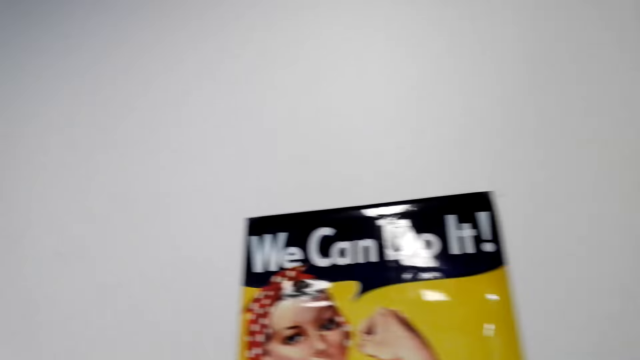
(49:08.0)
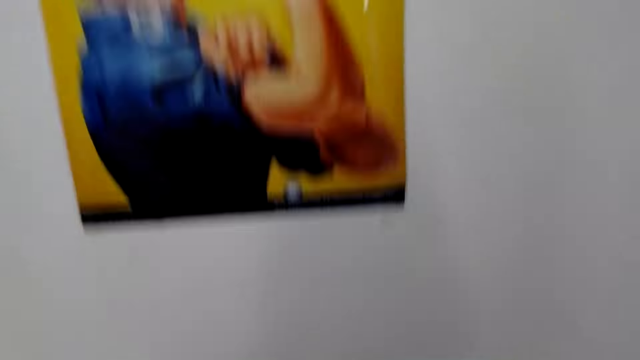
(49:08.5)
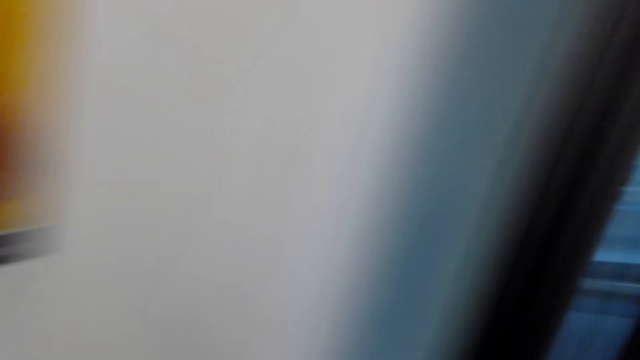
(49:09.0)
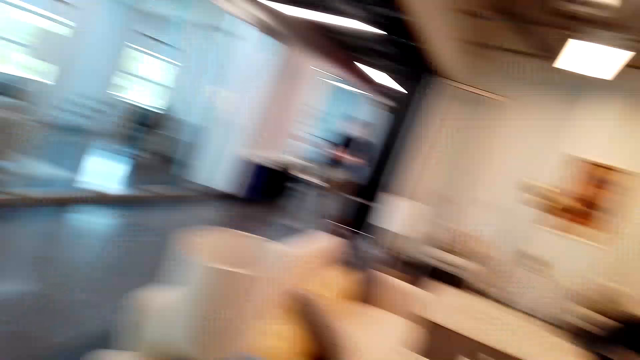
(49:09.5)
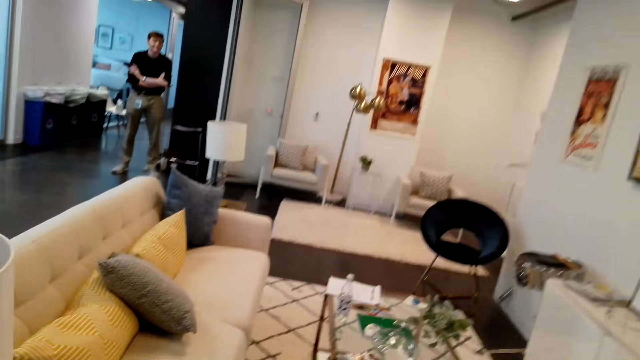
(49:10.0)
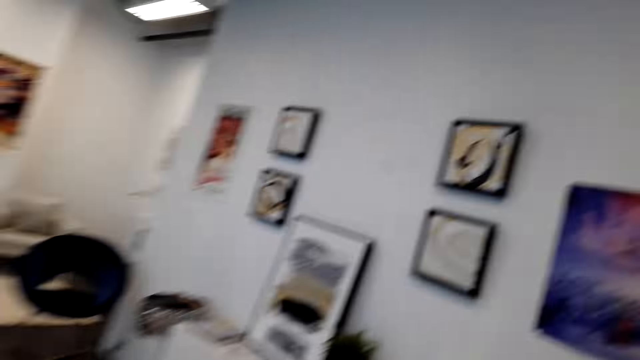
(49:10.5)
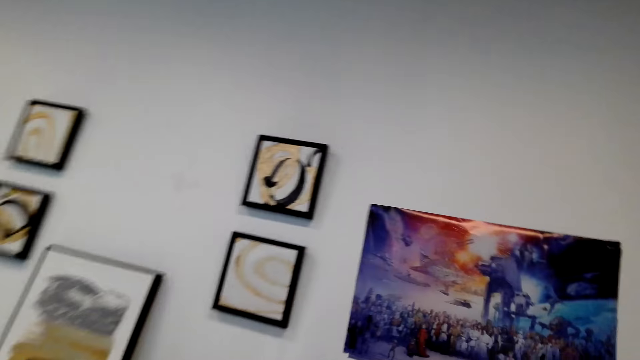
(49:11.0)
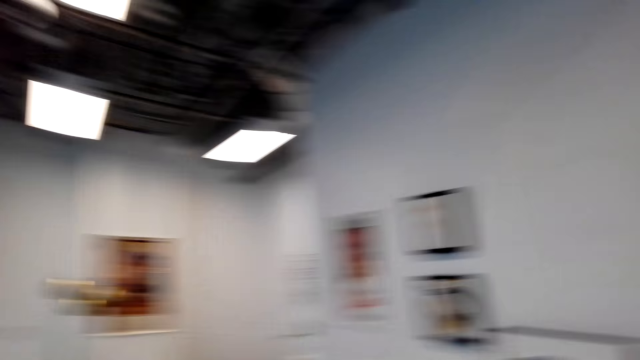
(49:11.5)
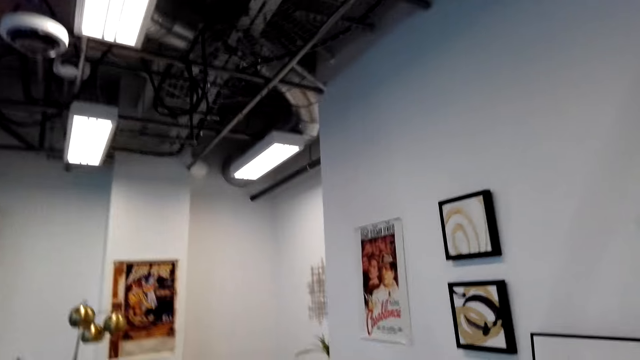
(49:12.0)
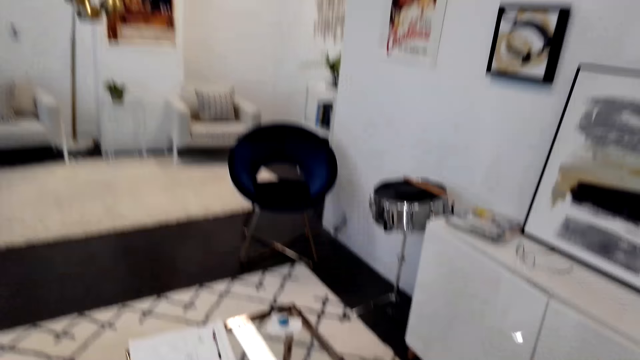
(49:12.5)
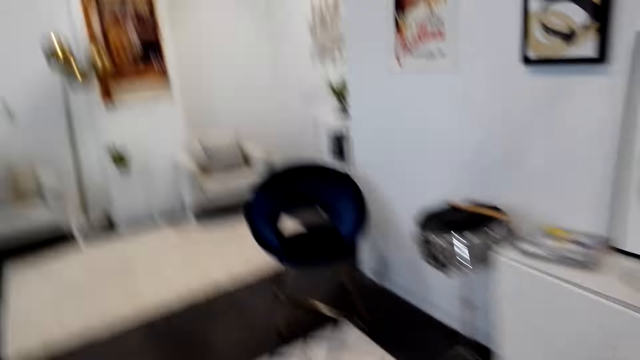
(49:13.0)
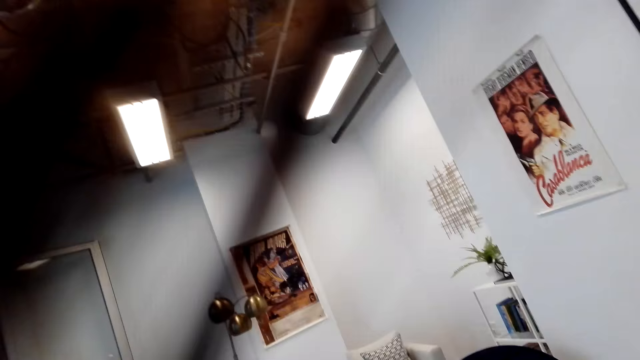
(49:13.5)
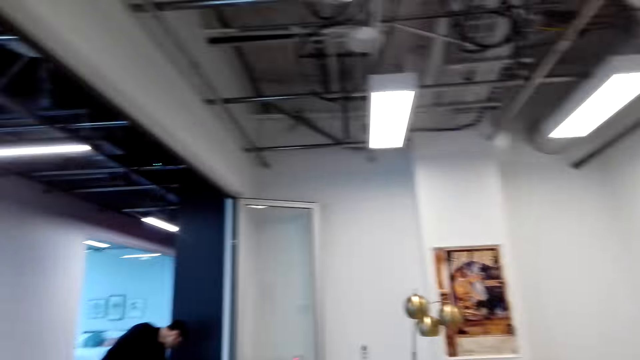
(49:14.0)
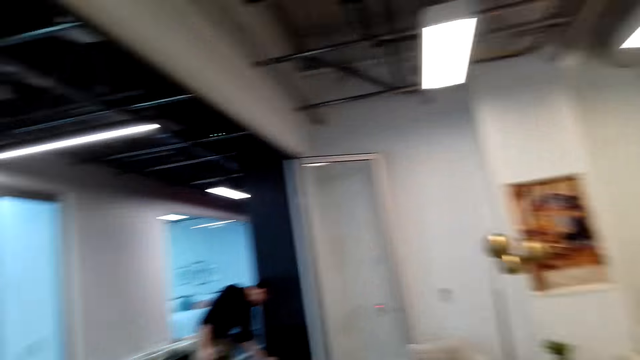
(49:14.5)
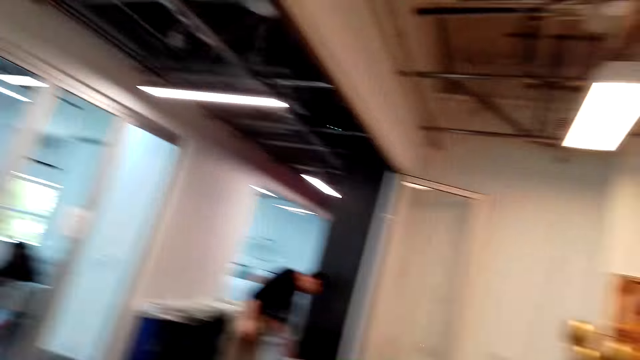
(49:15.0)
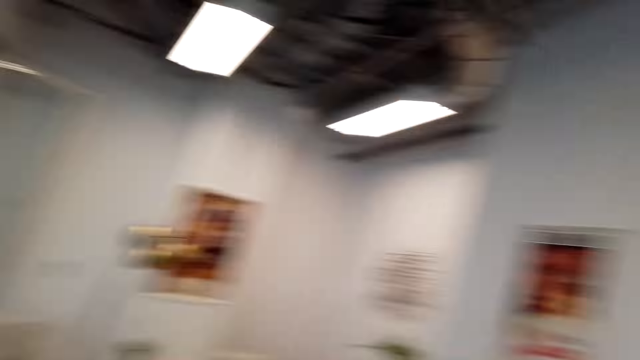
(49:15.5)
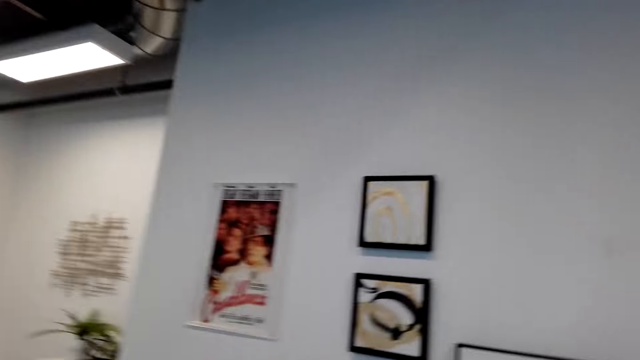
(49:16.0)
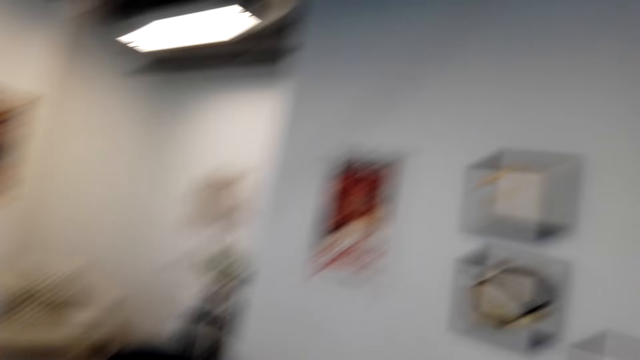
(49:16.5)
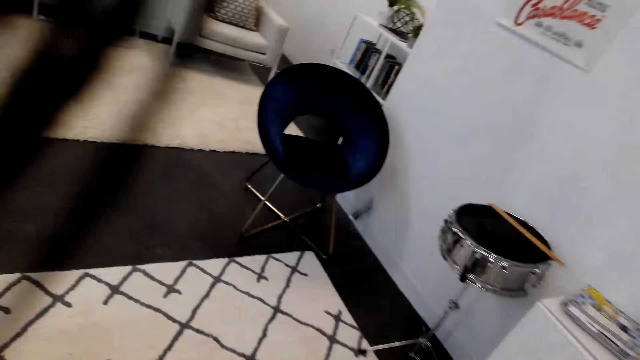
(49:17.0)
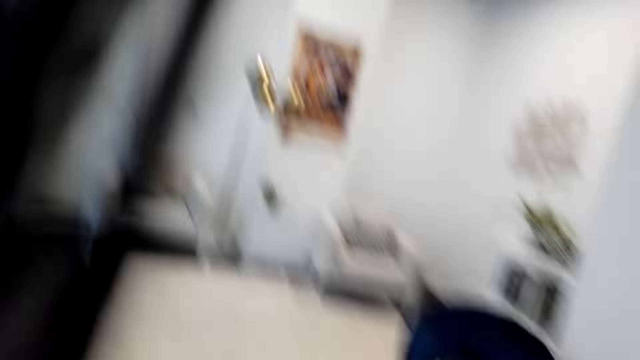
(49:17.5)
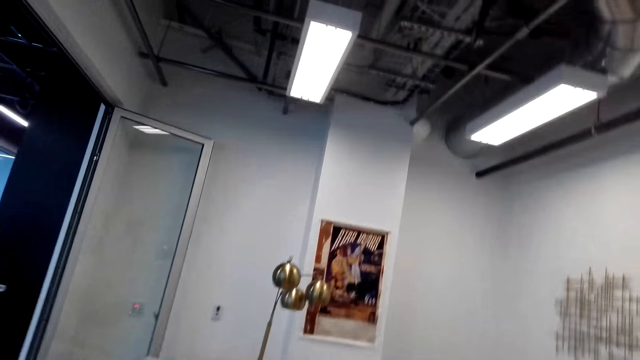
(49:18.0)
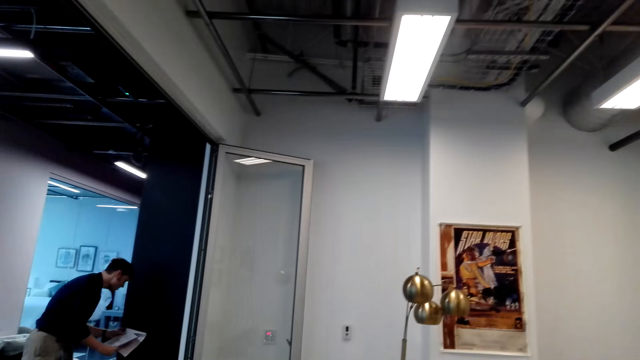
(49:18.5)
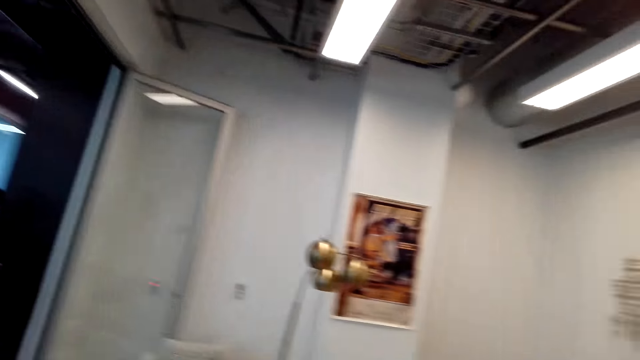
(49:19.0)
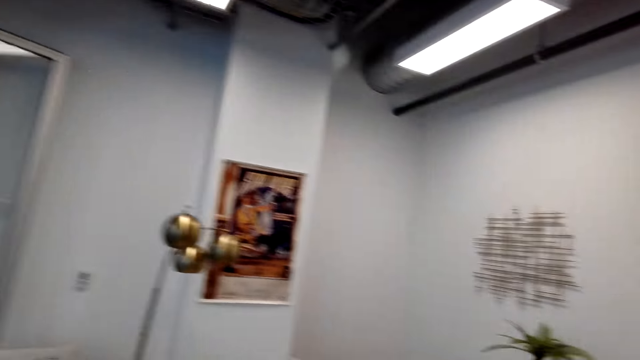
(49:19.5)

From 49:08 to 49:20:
The camera wearer walks around. They look at the picture frame.

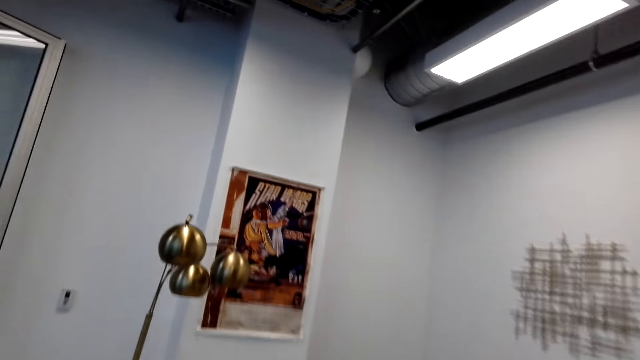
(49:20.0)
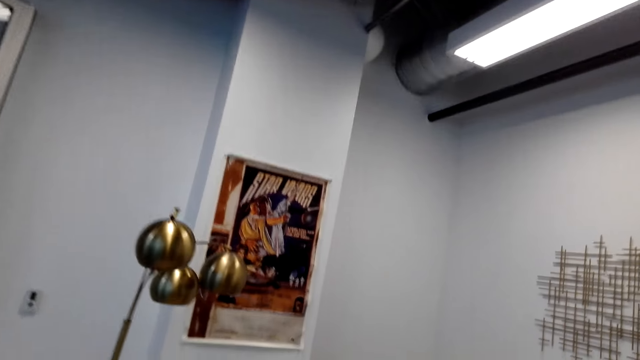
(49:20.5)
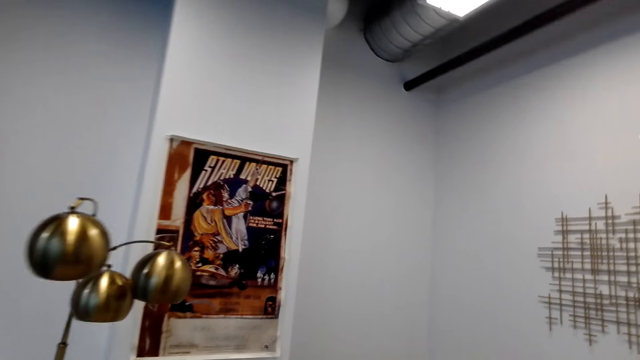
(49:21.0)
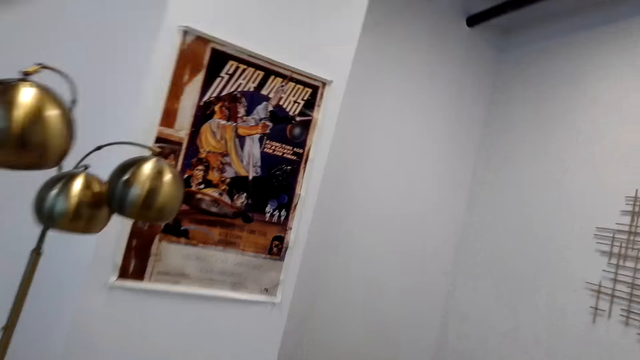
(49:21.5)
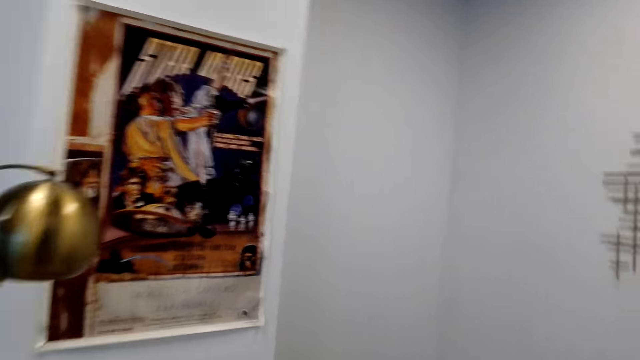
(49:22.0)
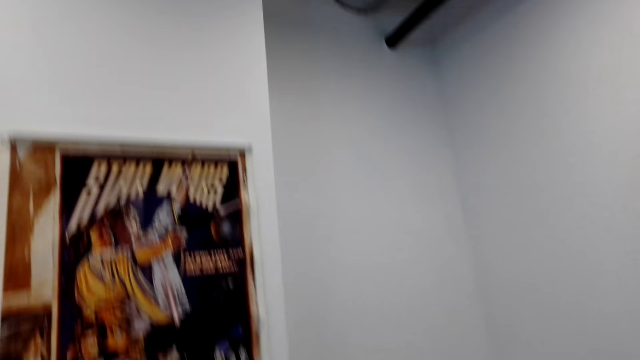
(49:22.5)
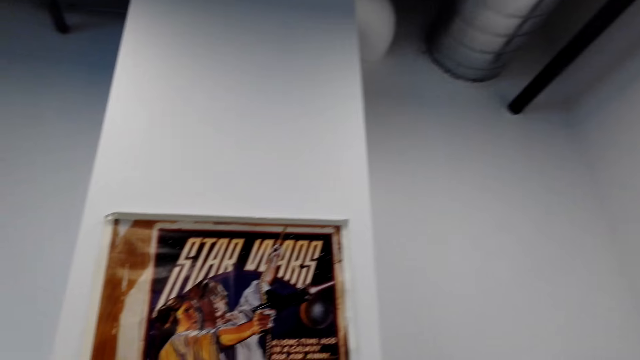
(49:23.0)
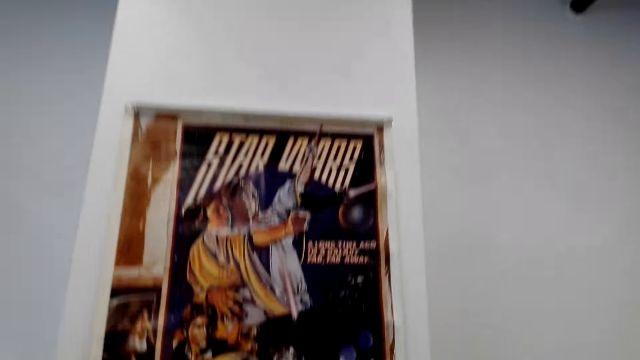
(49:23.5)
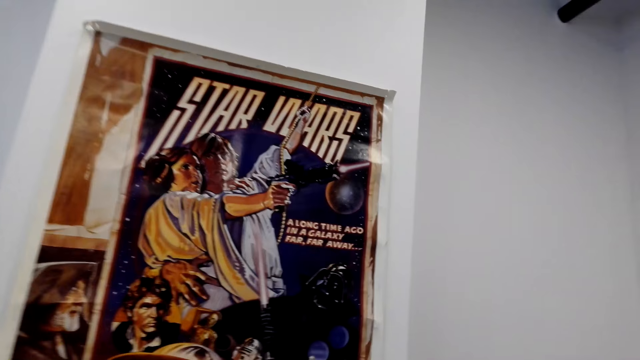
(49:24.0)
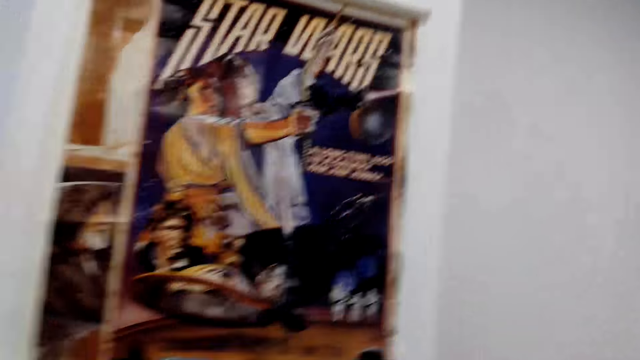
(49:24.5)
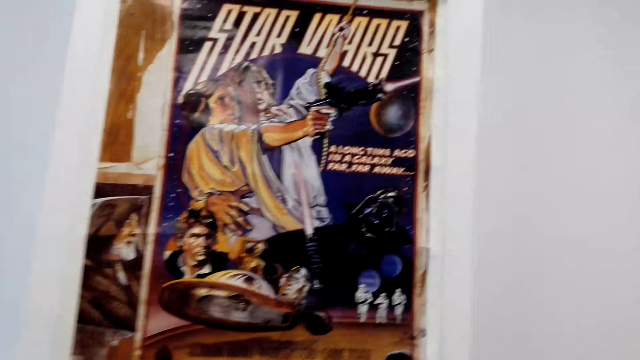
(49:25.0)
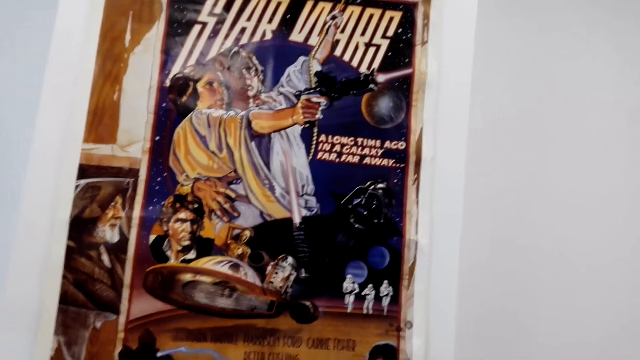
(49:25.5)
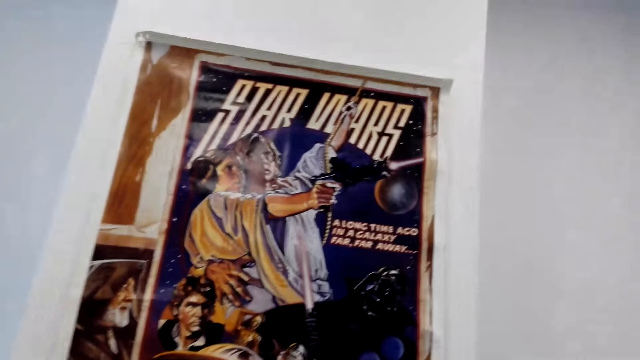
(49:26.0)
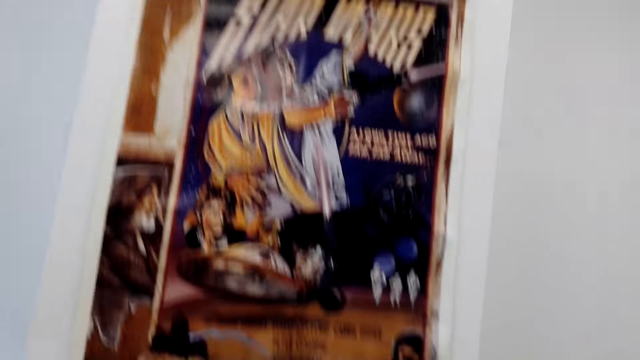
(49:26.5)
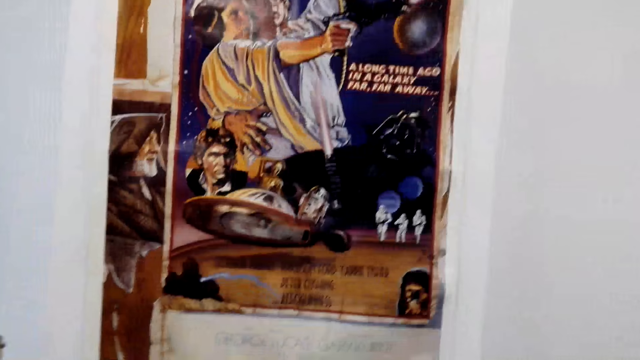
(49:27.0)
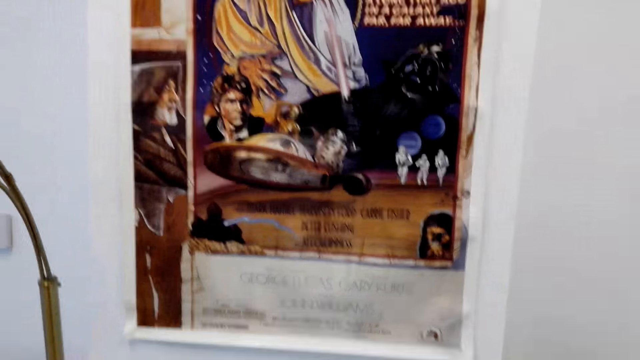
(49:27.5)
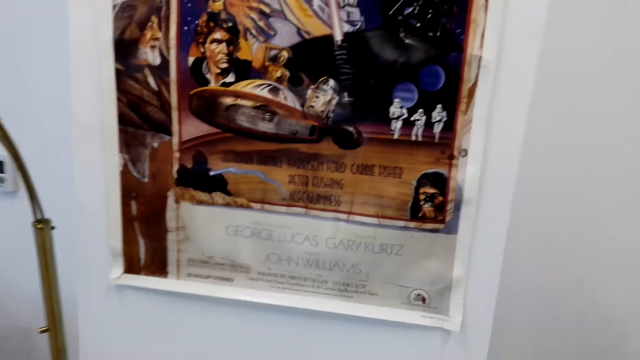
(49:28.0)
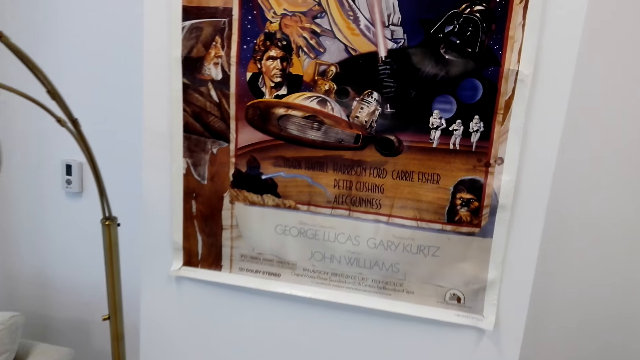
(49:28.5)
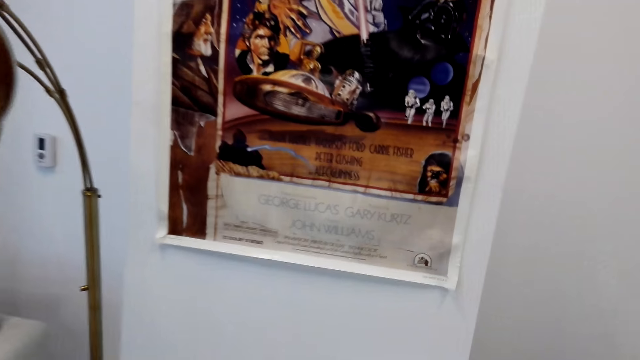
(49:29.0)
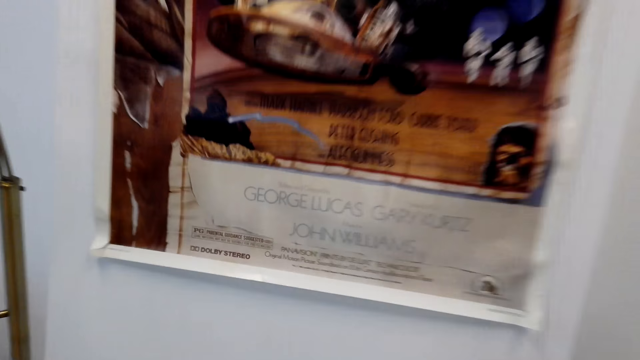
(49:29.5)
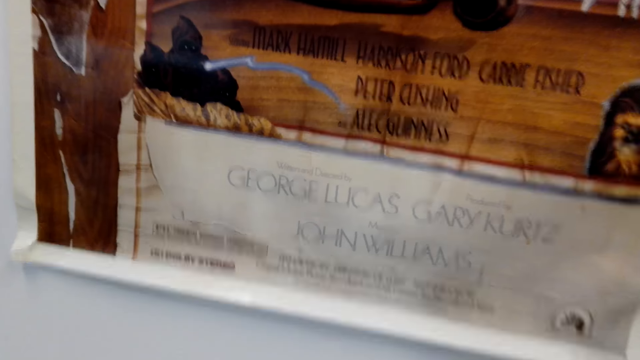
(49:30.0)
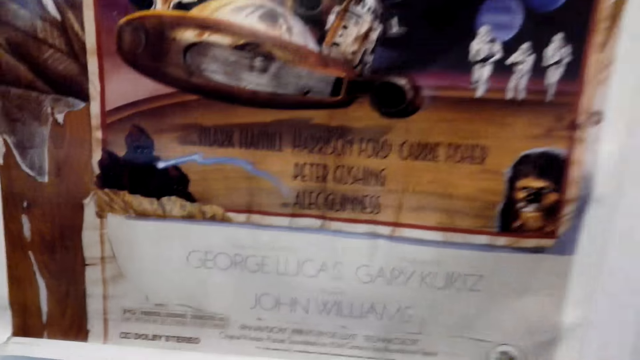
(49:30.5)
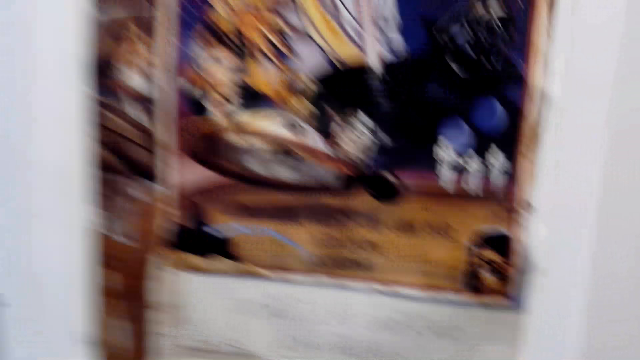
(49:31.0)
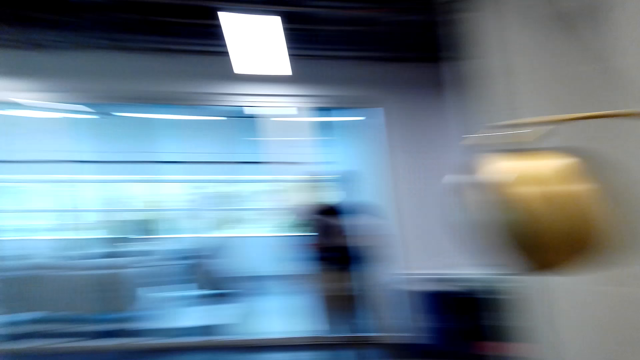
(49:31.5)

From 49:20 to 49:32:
The camera wearer looks at the picture. They look around.
